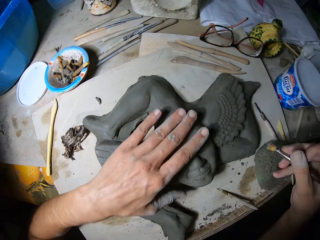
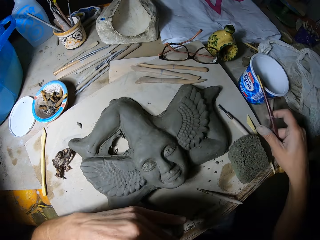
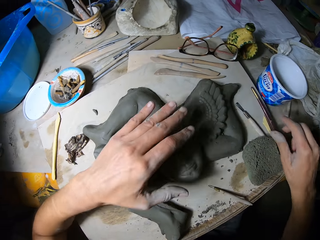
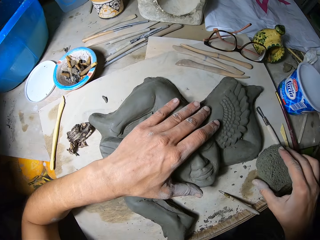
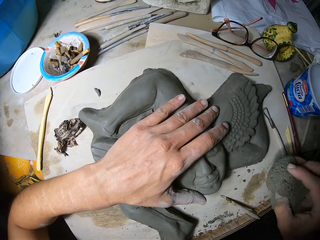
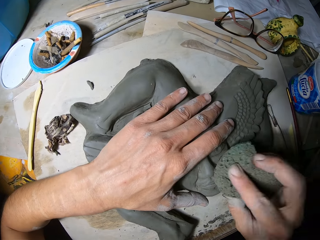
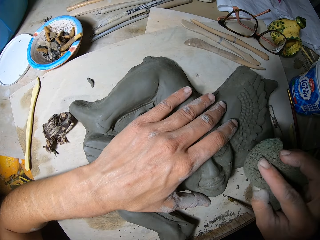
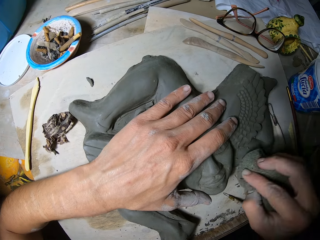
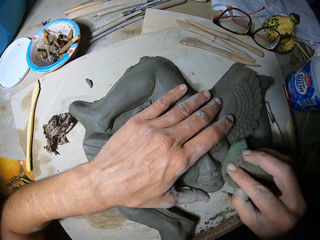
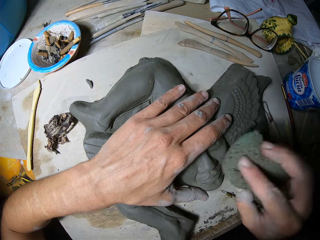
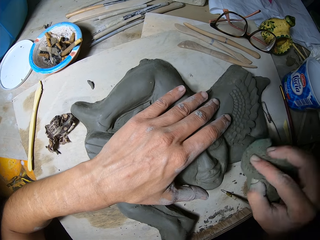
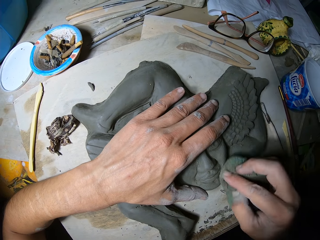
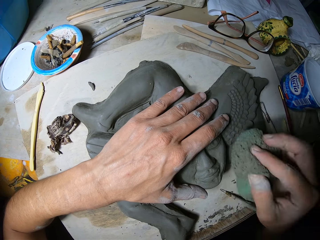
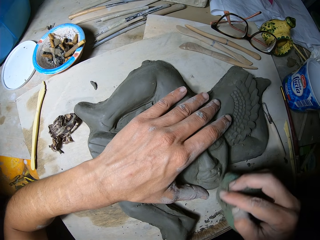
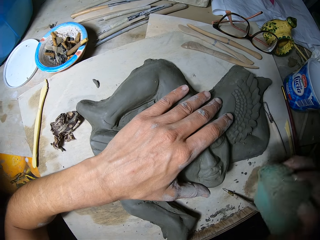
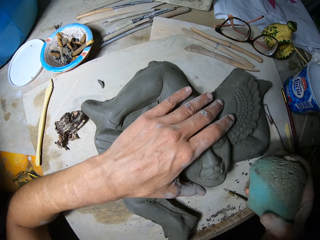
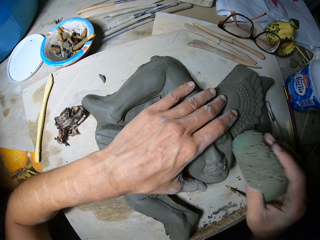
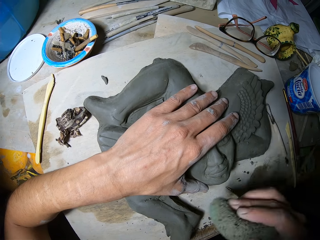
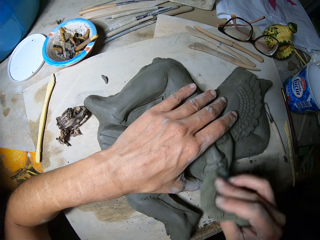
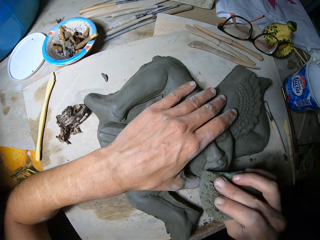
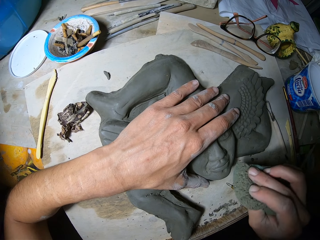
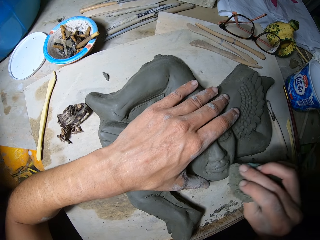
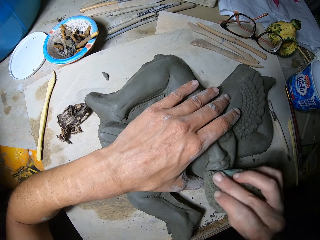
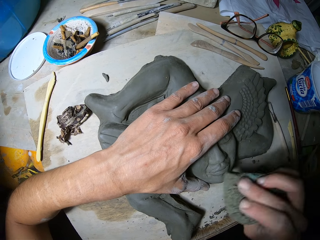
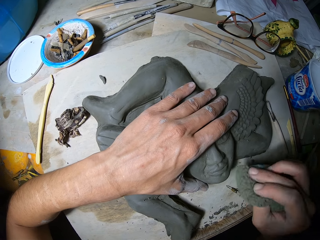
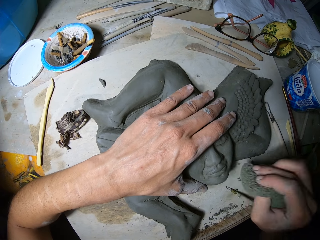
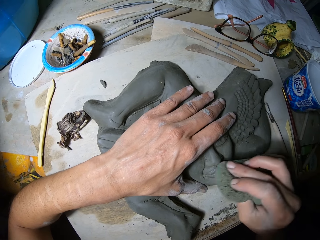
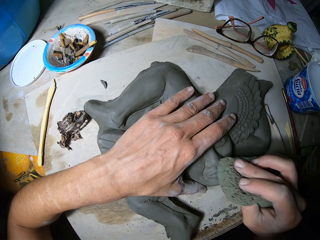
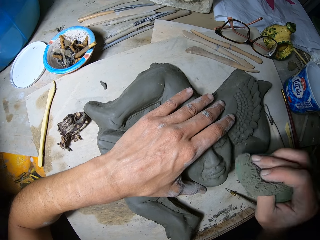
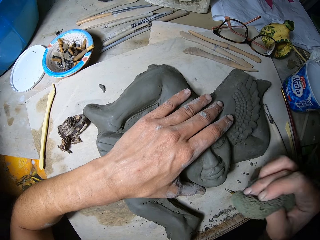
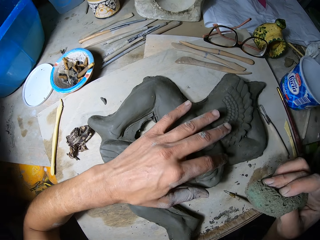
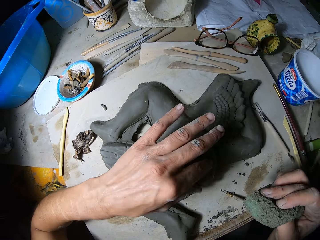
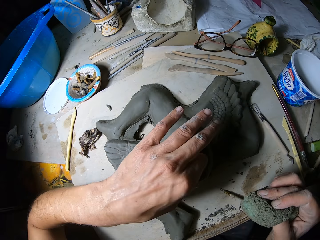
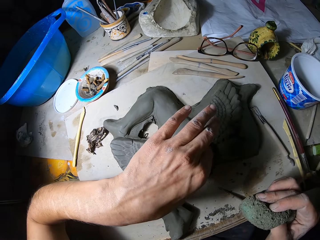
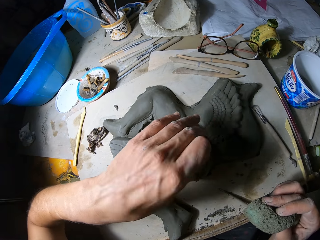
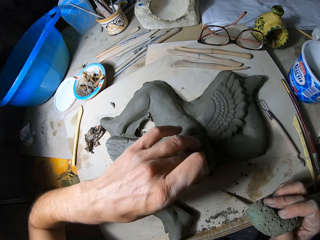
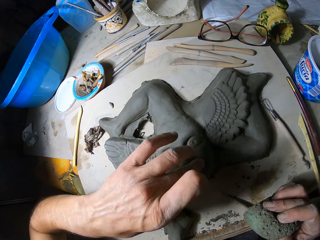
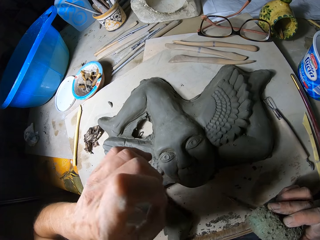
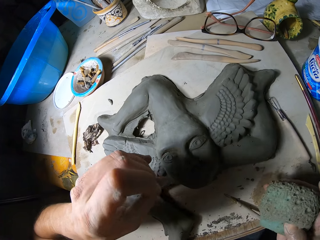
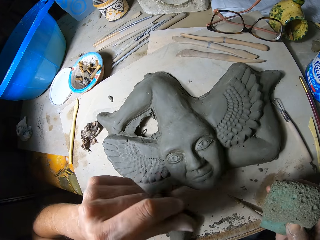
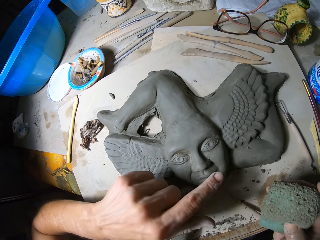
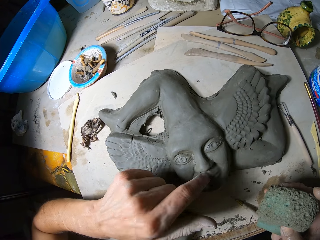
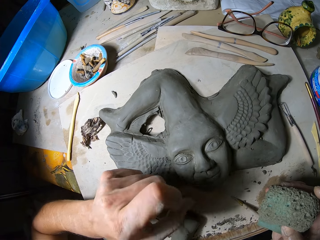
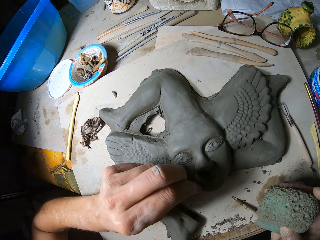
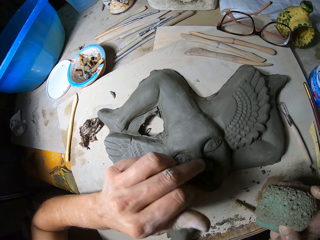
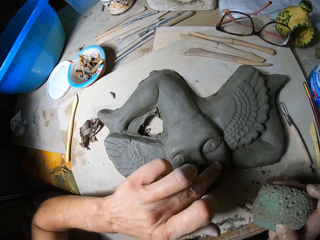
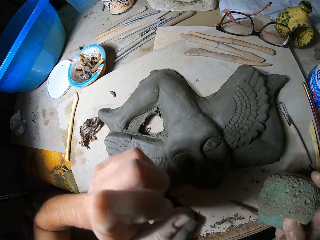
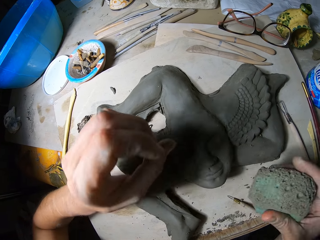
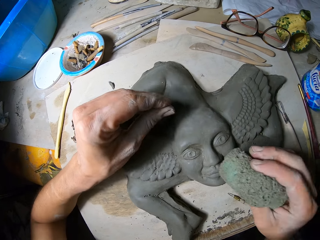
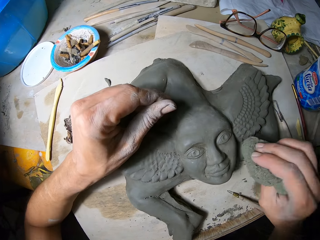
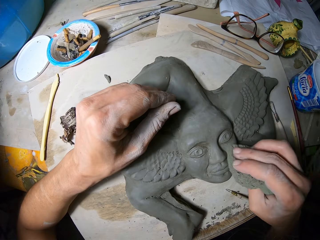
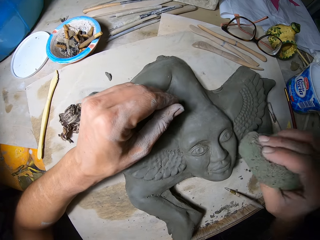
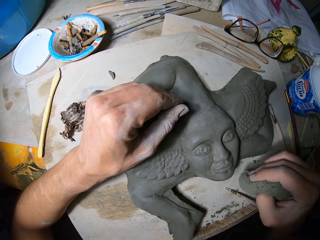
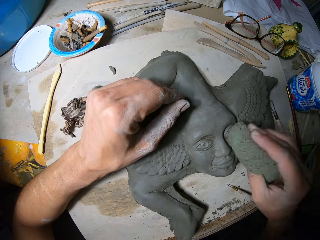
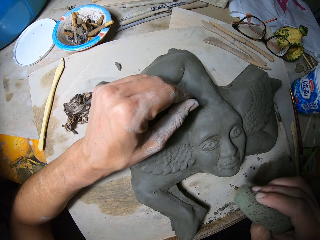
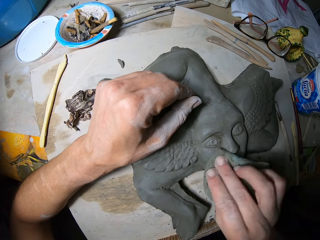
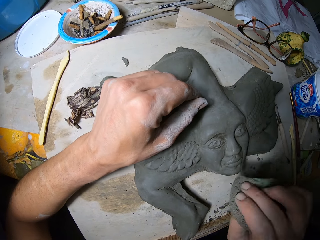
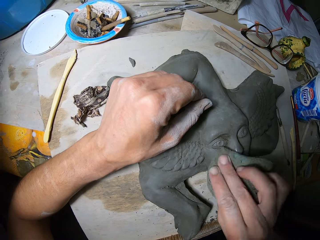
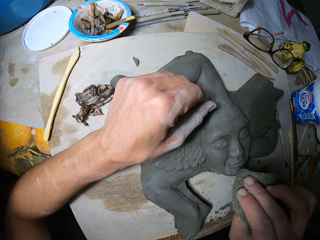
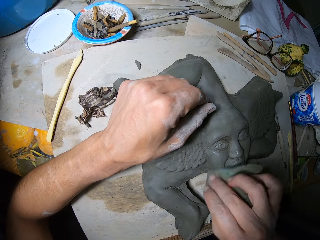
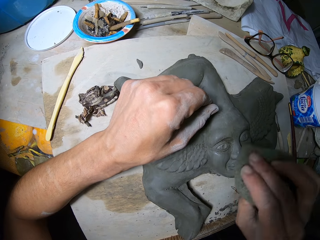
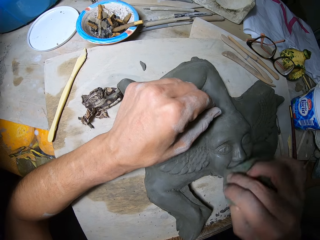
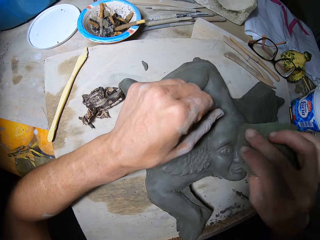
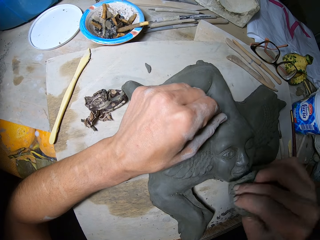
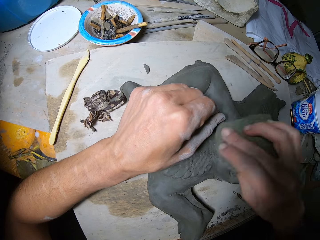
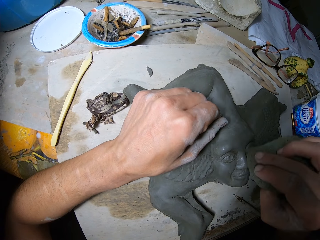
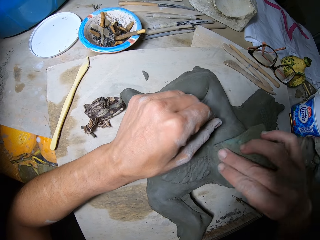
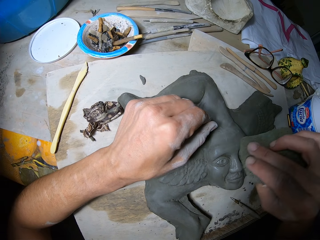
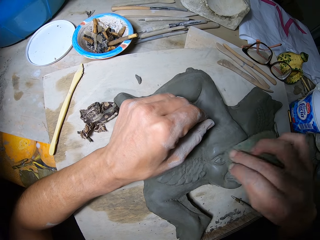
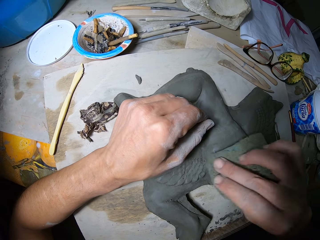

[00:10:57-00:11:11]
The camera wearer drops the brush in his right hand on a wooden slab on the sculpting table. He places his left hand on the relief sculpture. He picks up a foam from the wooden slab with her right hand. He cleans the relief sculpture with the foam in his right hand. He cleans the relief sculpture mold plasters with her left hand. He places his left hand on the relief sculpture. He cleans the relief sculpture with the foam in his right hand.

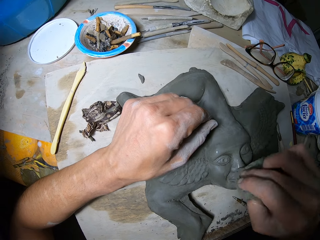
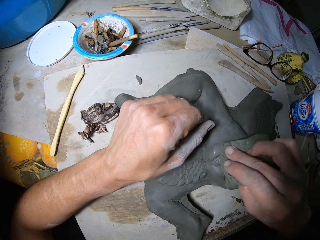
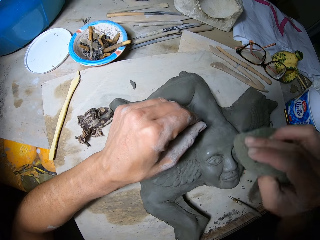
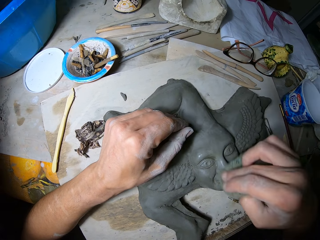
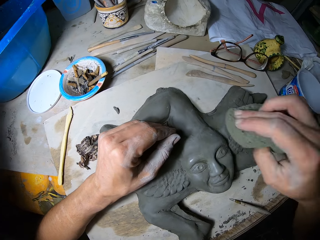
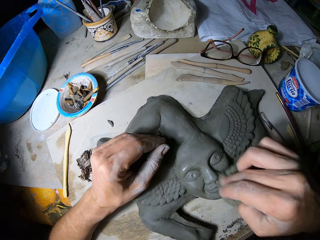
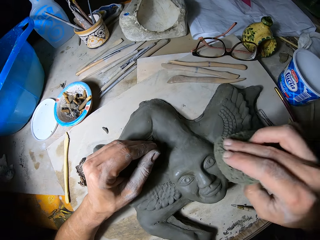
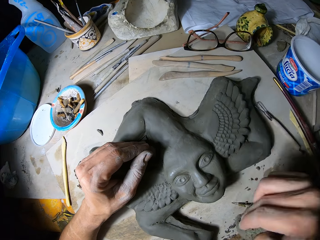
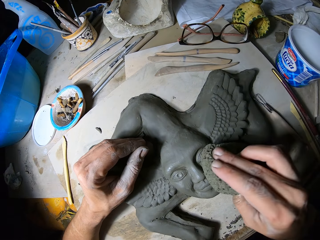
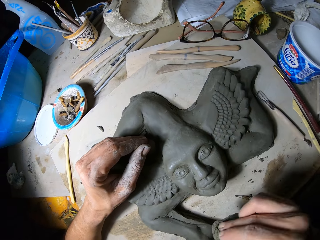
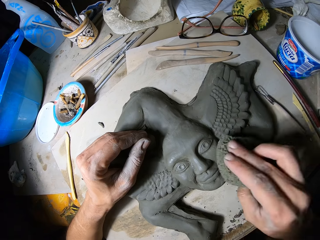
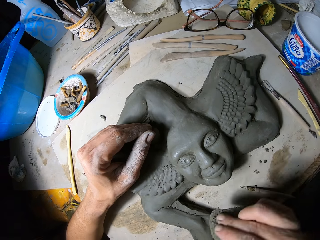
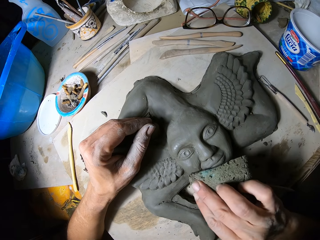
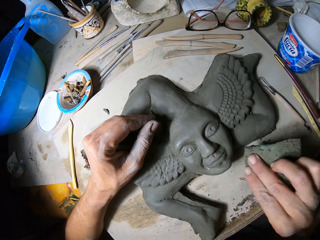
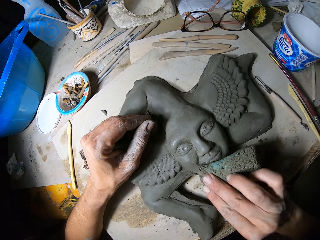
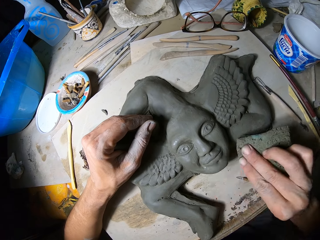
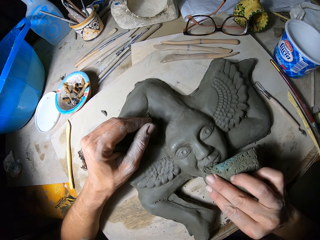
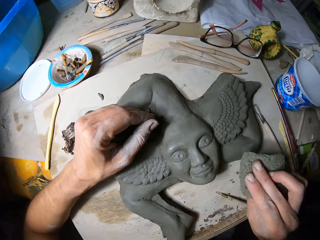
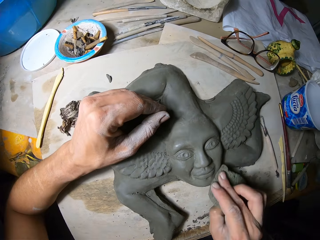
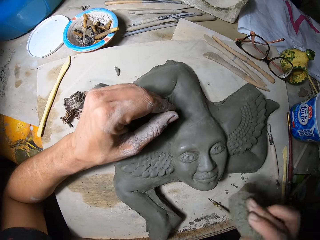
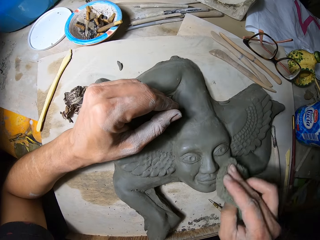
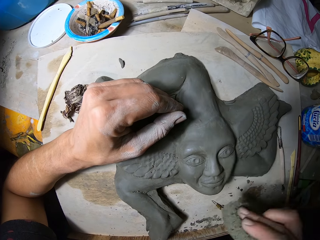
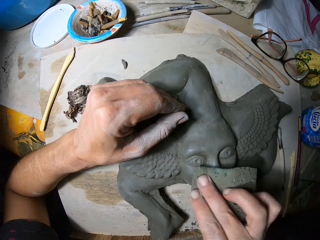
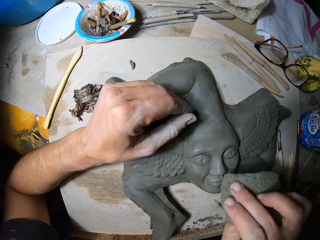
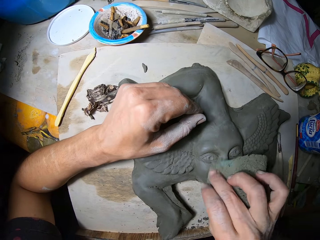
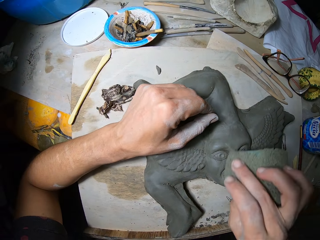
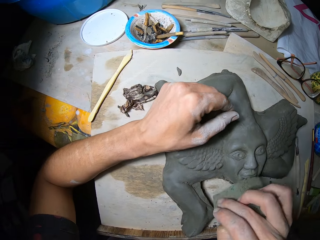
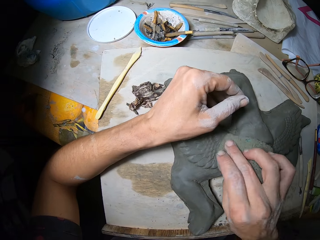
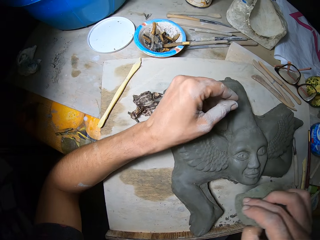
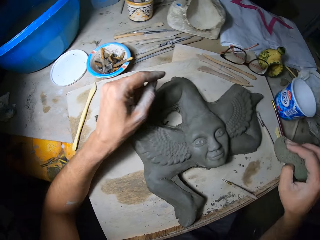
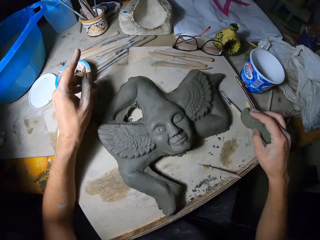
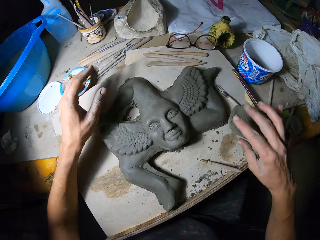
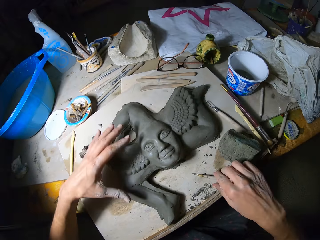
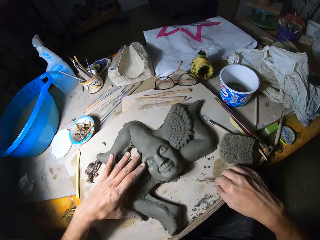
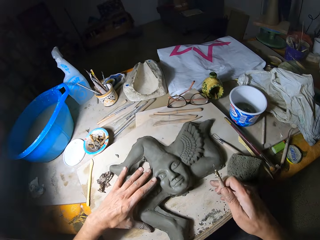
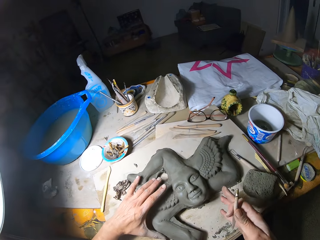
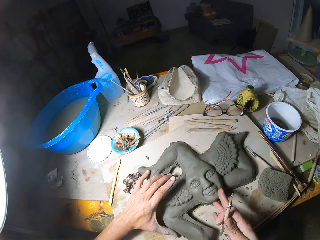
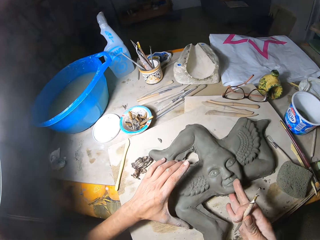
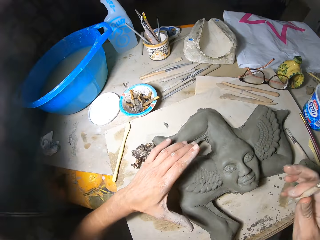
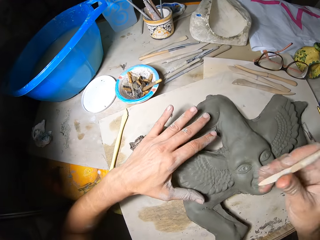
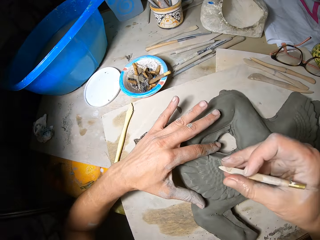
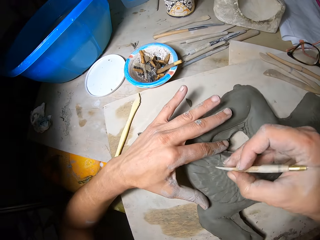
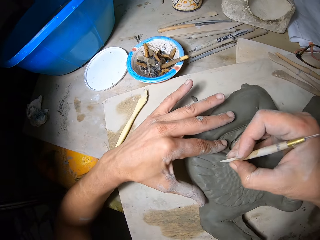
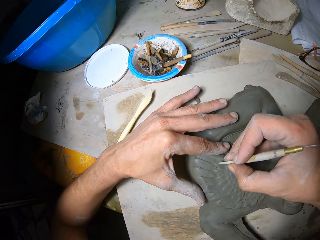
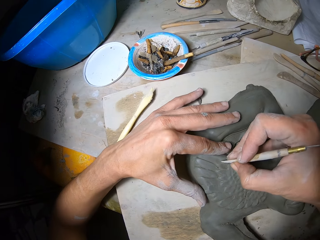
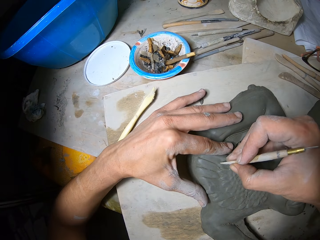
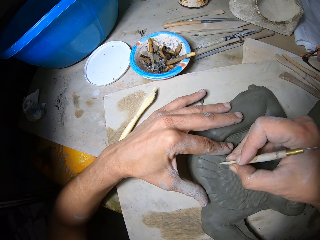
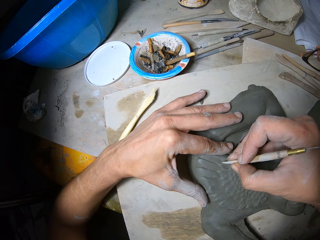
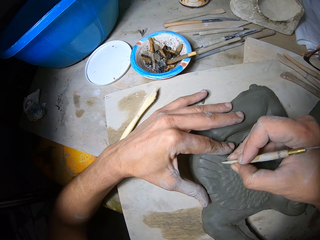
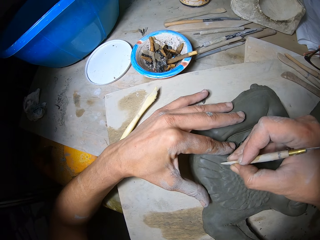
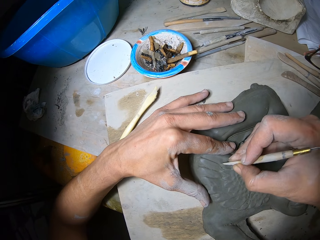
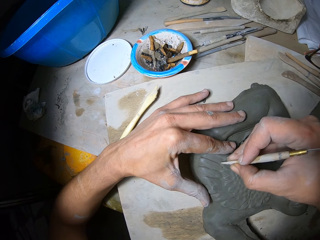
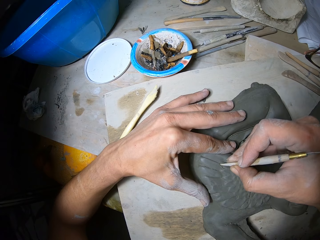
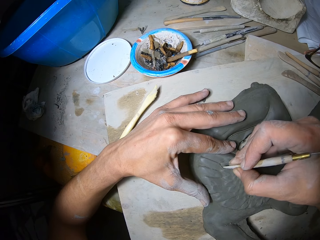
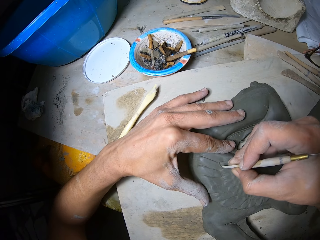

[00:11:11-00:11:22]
The camera wearer drops the foam in his right hand on the wooden slab. He picks up the engraving tool on the wooden slab with his right hand. He carves out the forms of the relief sculpture with the engraving tool in his right hand. He draws the statue with something.
